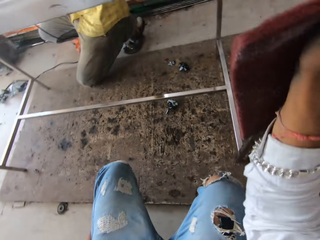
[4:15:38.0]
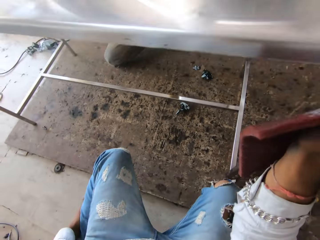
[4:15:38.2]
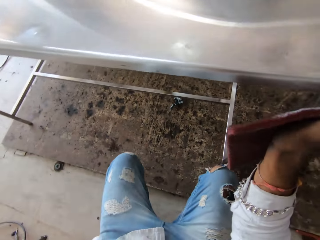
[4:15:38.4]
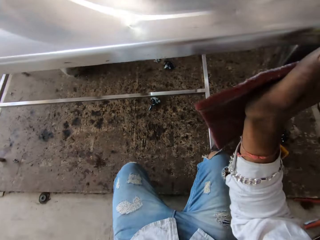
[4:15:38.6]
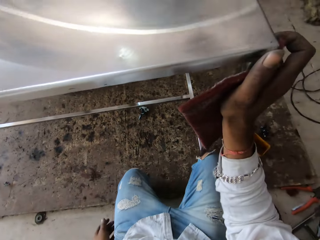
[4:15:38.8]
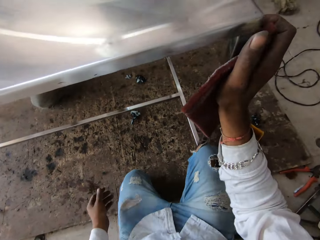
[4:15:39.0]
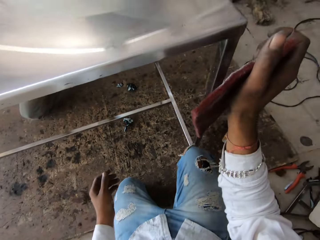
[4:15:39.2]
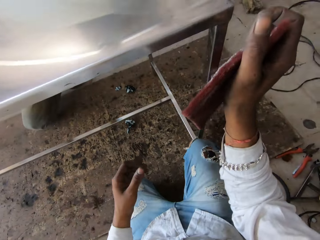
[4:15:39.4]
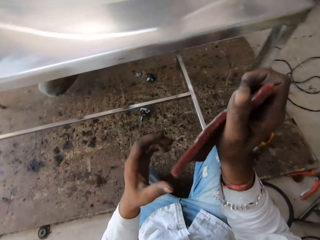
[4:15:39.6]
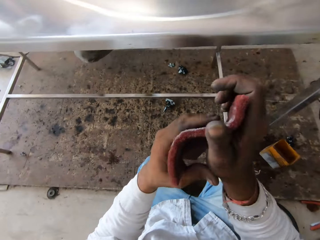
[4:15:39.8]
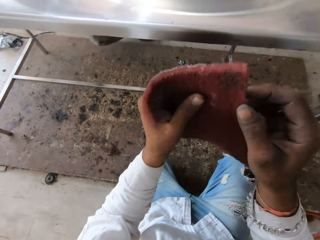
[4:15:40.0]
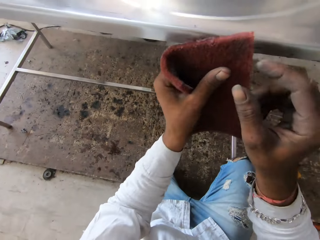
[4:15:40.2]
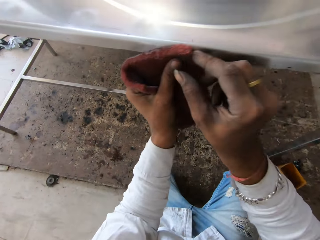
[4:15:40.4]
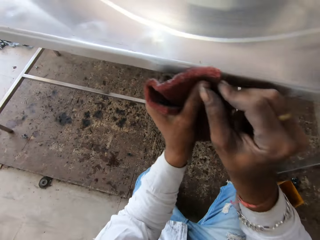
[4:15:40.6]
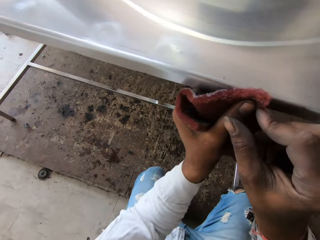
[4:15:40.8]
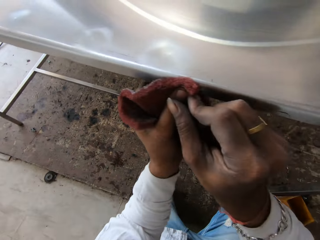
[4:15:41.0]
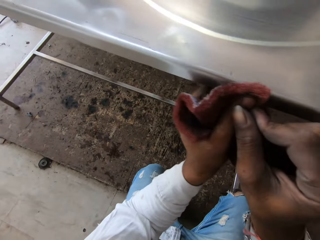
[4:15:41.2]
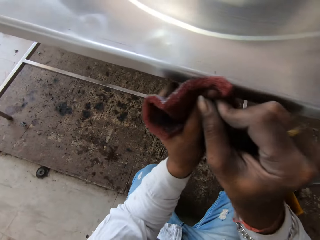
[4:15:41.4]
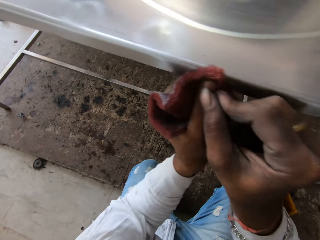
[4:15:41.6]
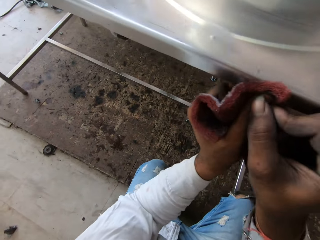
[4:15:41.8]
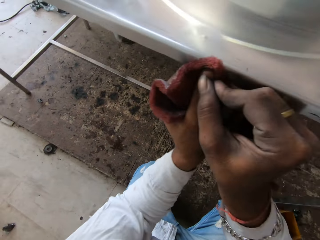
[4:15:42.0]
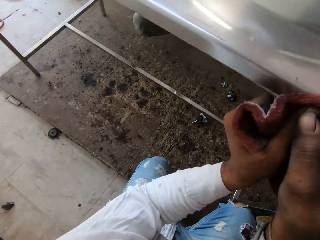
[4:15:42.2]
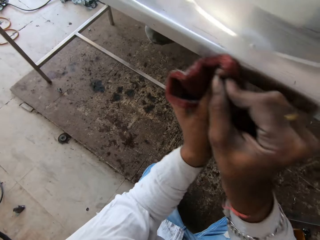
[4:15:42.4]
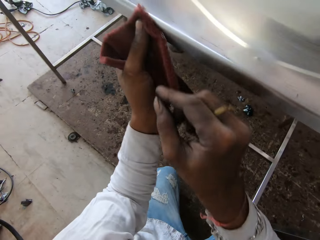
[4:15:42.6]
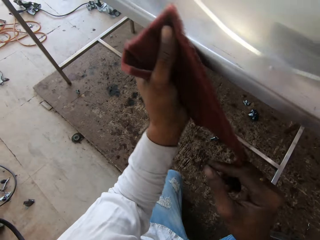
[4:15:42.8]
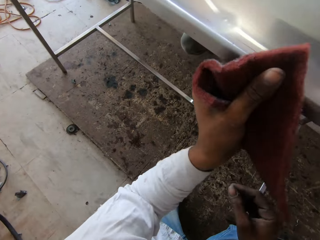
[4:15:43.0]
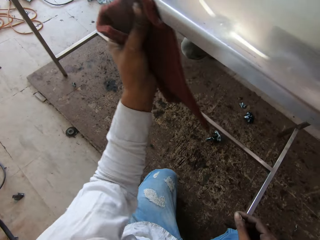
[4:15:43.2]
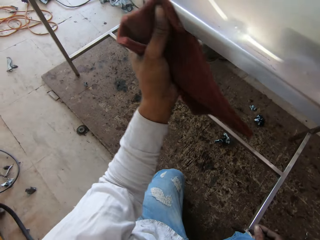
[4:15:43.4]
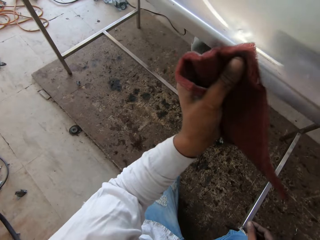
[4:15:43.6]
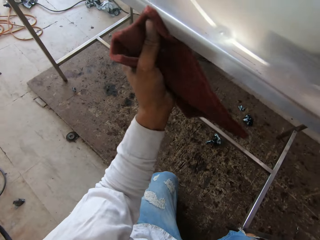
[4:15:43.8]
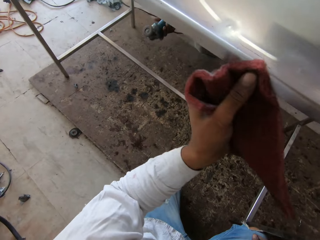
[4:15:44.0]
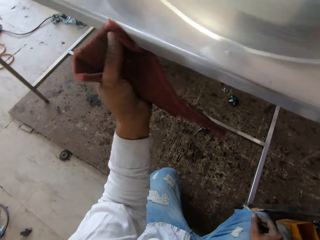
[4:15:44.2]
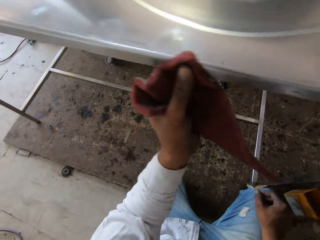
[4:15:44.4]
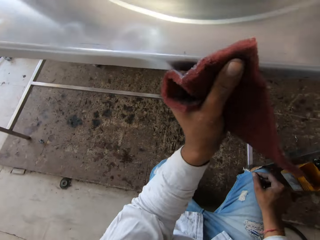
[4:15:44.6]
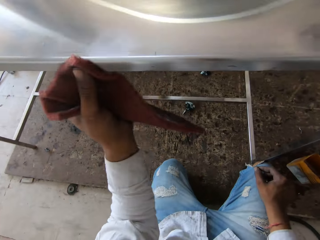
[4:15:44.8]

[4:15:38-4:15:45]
The camera wearer looks around.

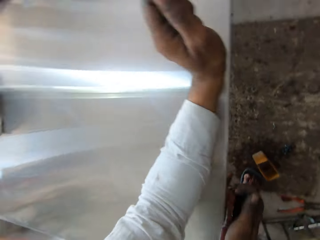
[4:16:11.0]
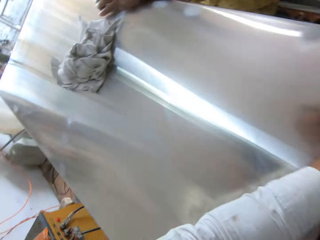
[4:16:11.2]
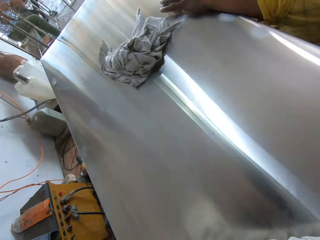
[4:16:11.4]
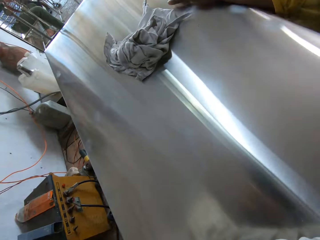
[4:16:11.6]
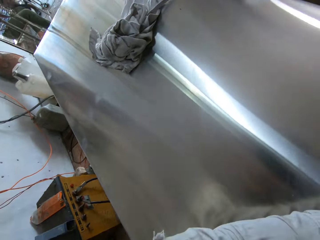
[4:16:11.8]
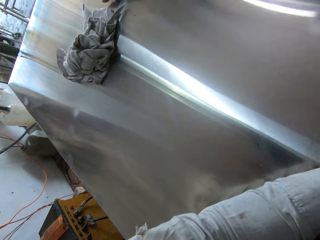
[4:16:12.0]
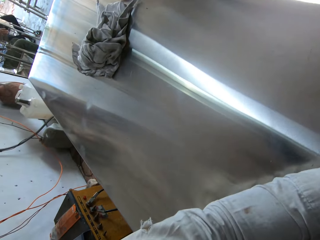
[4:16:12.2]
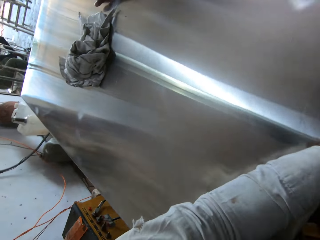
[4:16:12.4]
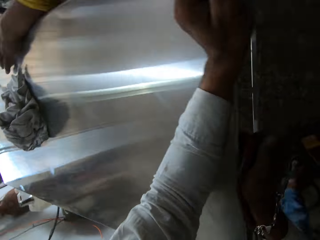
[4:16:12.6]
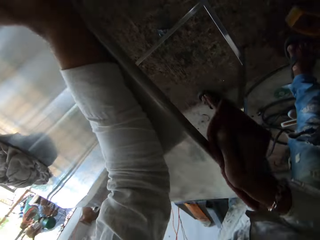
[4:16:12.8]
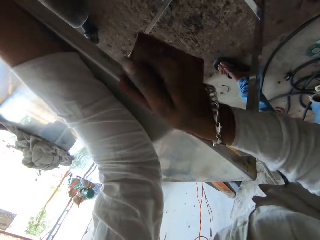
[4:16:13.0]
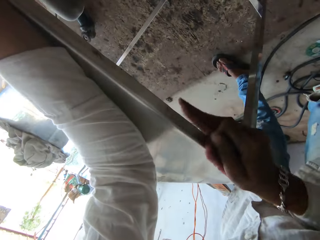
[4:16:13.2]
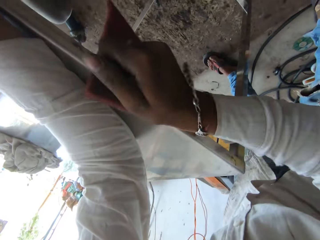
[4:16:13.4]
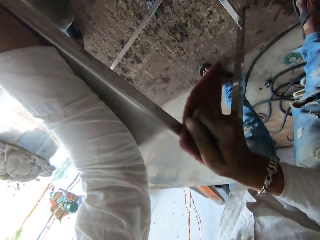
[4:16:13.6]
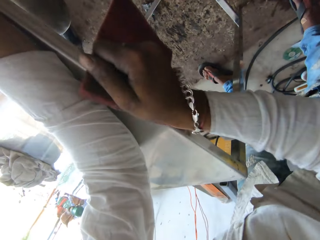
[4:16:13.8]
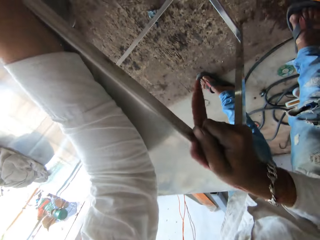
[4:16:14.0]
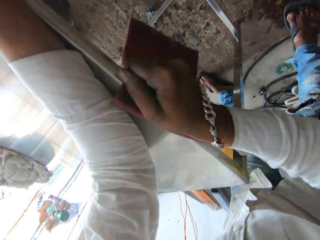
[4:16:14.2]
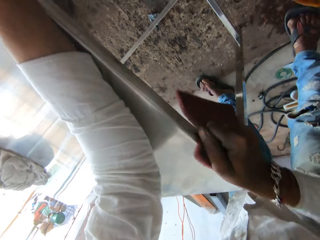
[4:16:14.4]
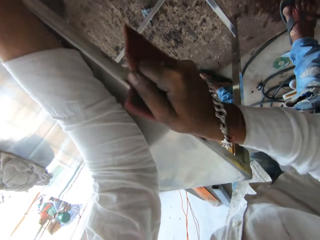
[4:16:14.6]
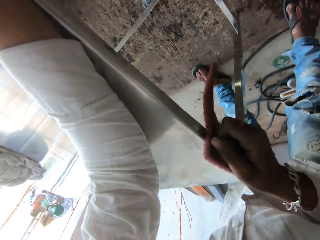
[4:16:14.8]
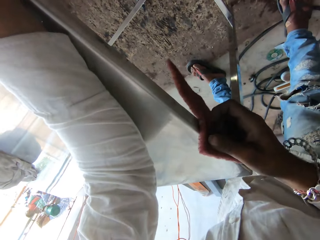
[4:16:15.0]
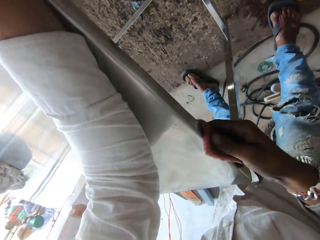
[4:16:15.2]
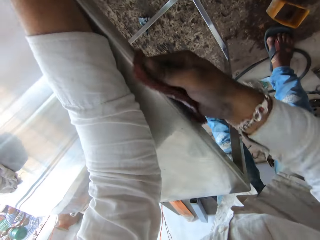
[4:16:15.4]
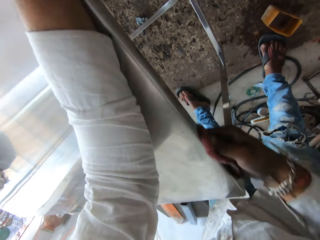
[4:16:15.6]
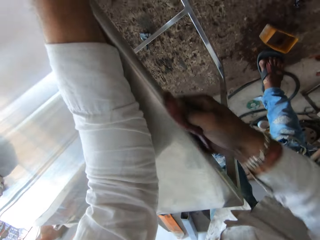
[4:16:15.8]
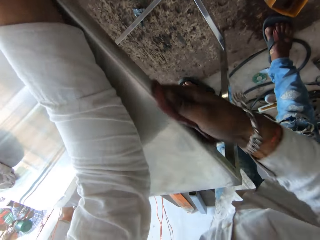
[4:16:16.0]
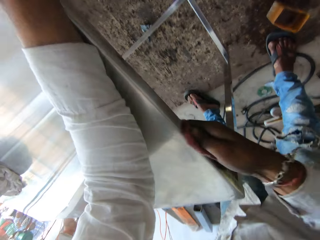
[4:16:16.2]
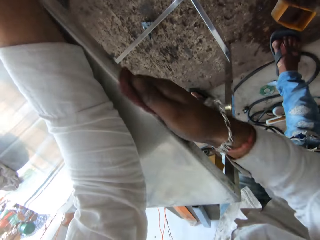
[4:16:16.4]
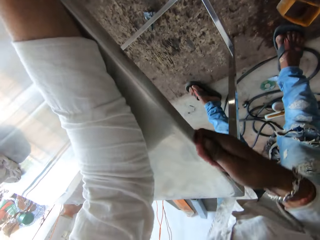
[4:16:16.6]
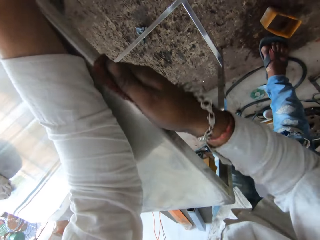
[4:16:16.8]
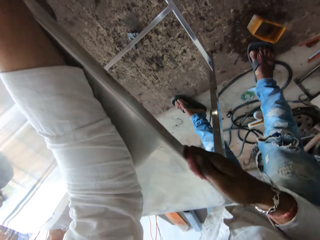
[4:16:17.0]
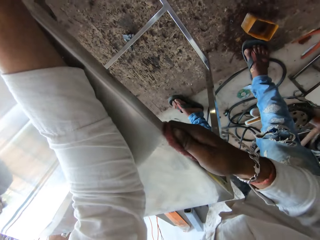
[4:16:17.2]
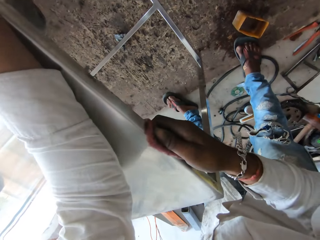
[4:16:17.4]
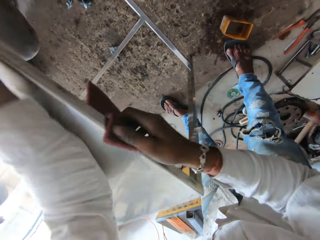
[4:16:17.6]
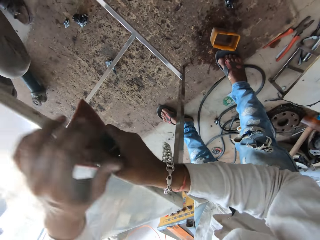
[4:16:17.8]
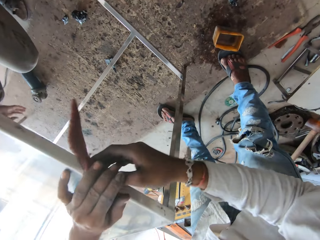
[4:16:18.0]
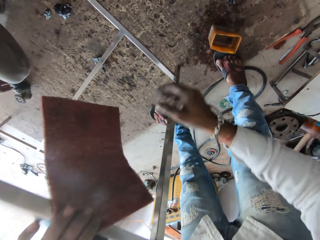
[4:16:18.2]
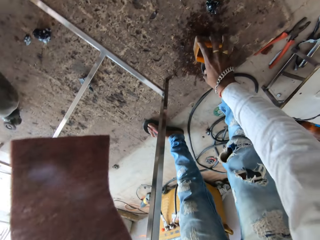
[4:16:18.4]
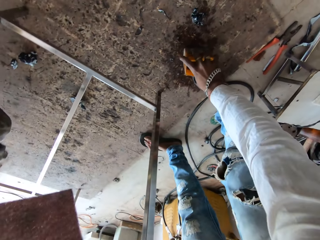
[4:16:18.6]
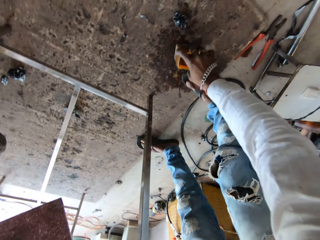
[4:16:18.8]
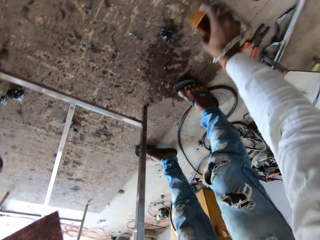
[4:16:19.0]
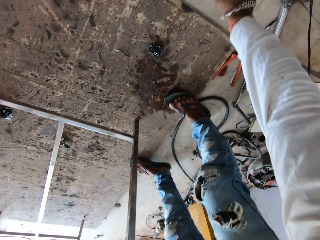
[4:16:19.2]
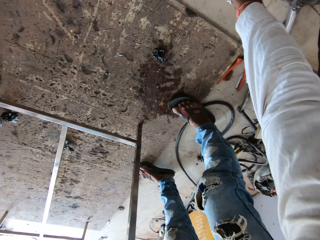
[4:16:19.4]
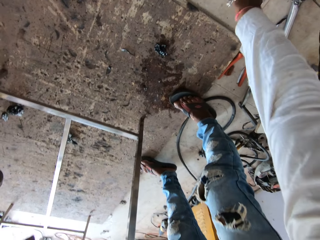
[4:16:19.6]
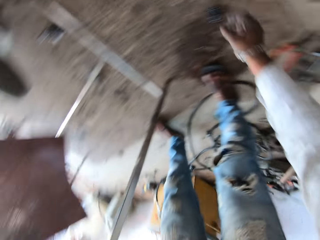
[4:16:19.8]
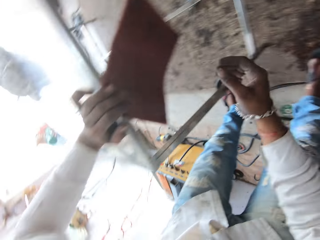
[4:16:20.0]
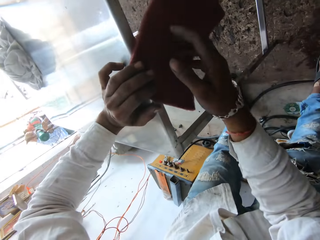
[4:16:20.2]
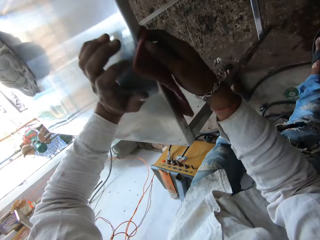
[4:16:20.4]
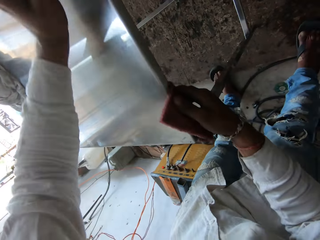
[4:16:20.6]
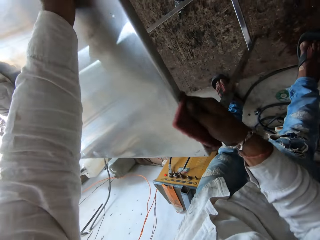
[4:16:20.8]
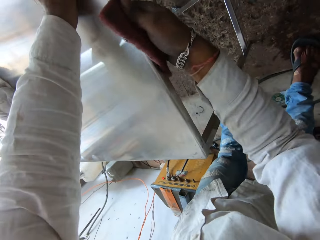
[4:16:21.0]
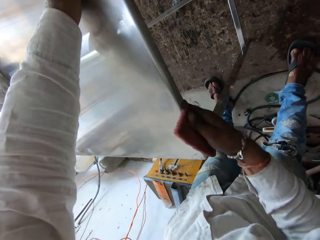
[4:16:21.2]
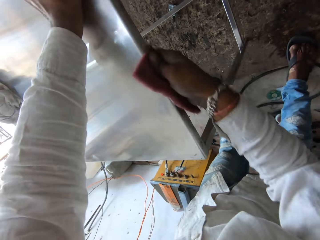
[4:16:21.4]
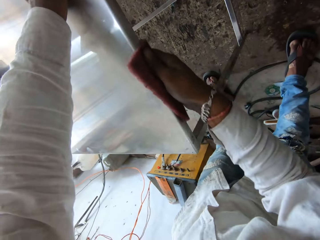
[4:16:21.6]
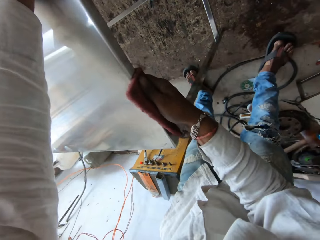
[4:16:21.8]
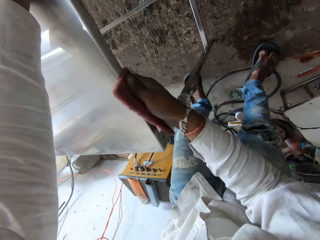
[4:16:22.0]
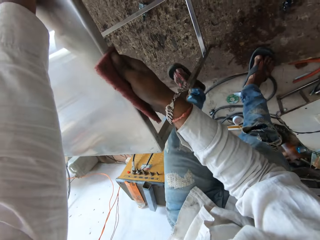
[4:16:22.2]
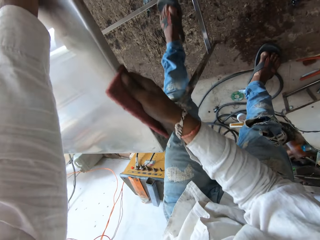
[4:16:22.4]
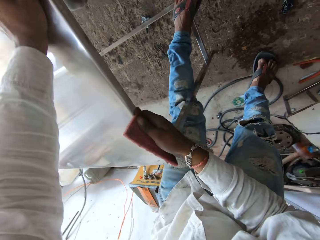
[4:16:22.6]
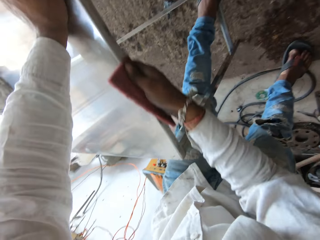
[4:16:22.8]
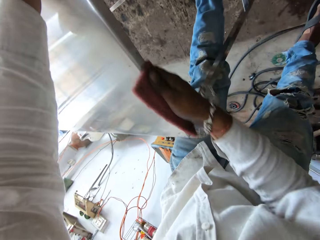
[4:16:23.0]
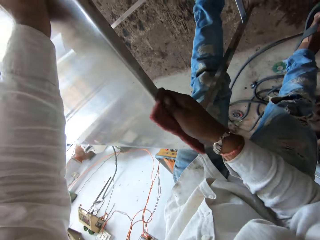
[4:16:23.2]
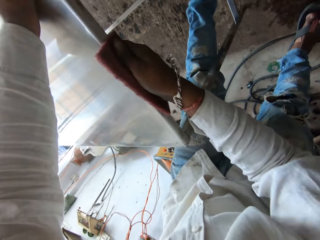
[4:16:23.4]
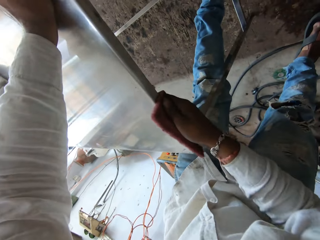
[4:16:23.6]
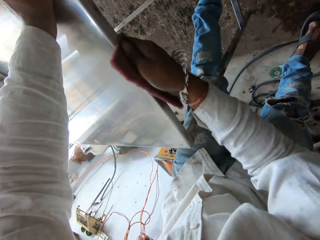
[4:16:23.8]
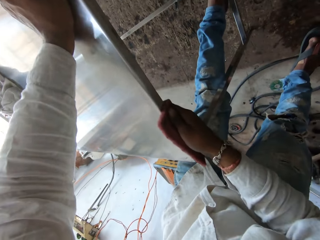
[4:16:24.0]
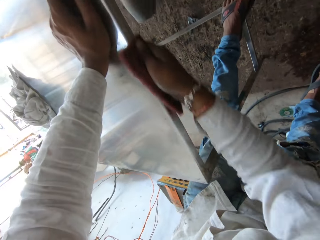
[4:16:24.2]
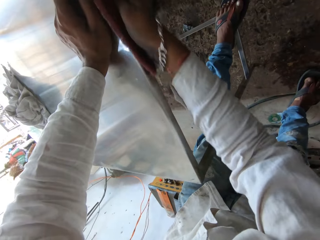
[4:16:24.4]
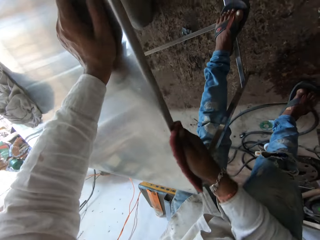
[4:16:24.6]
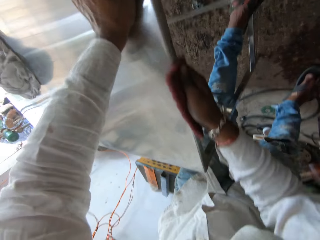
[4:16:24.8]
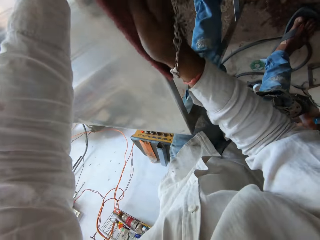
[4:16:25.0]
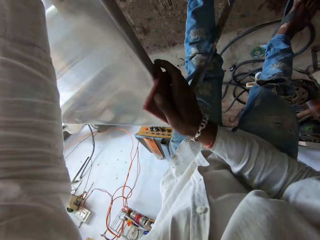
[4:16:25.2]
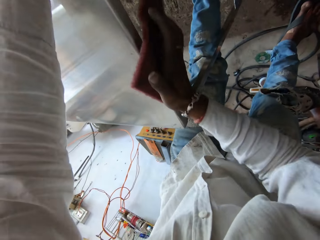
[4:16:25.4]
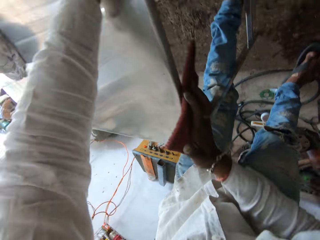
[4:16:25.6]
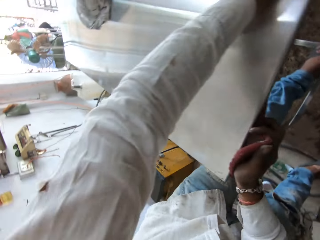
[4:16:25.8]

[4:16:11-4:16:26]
The camera wearer looks at the table. They pick up the plastic tin on the ground. They put the plastic tin aside on the floor. They wipe the steel with sandpaper.
